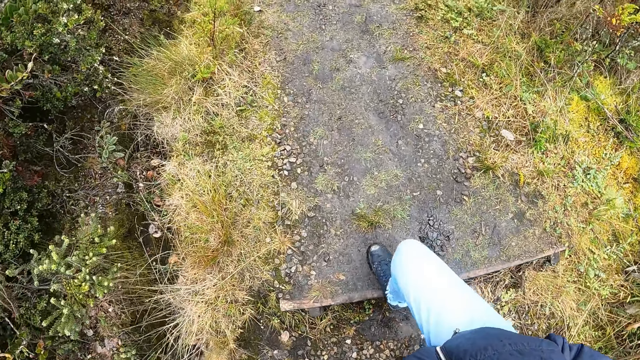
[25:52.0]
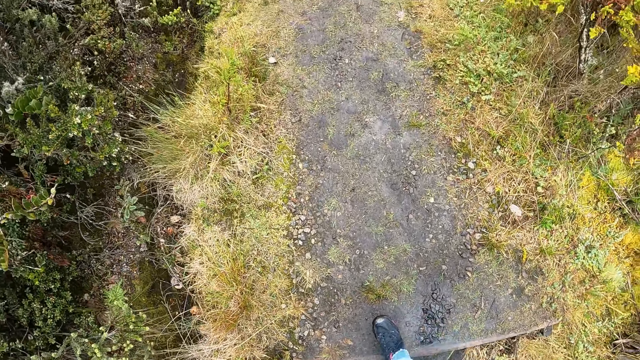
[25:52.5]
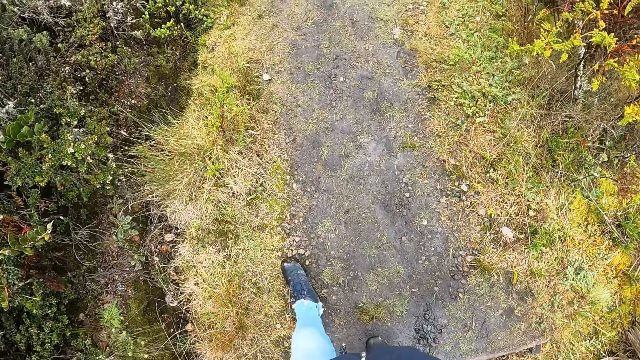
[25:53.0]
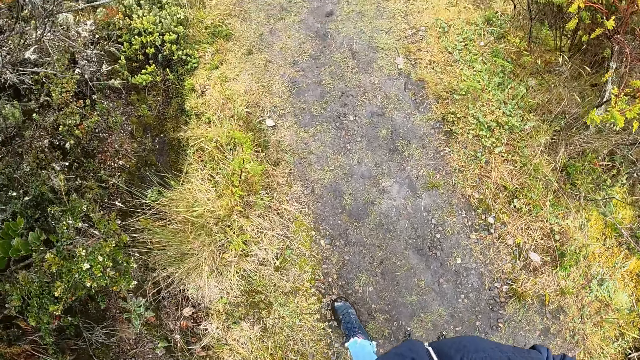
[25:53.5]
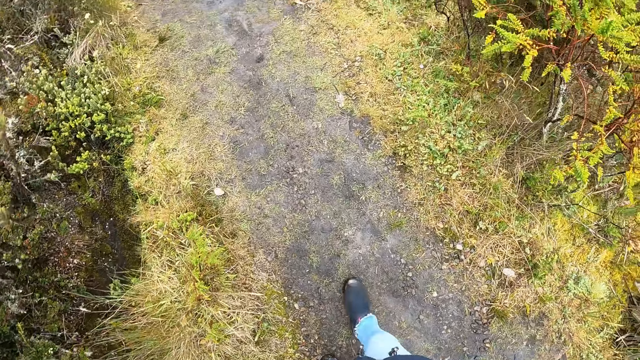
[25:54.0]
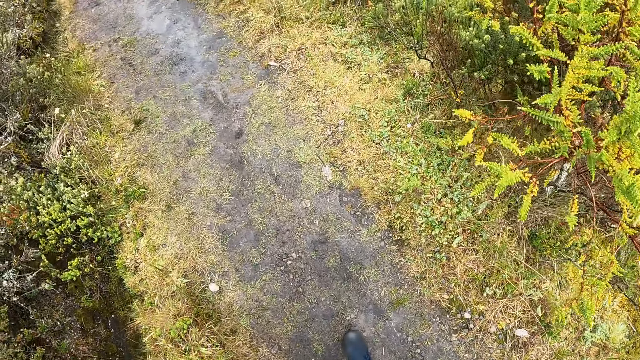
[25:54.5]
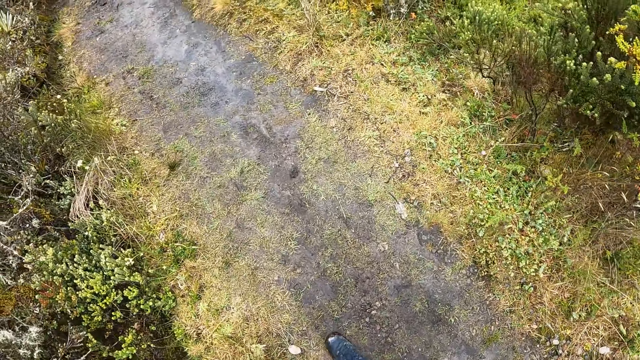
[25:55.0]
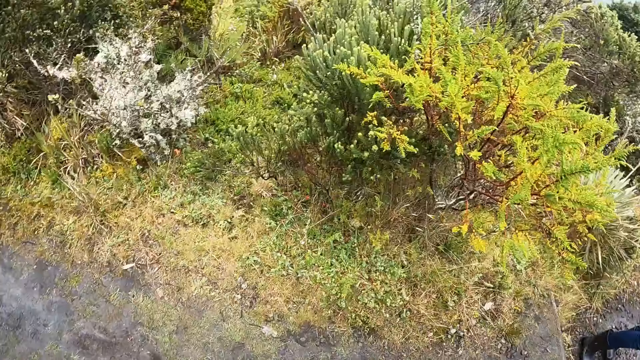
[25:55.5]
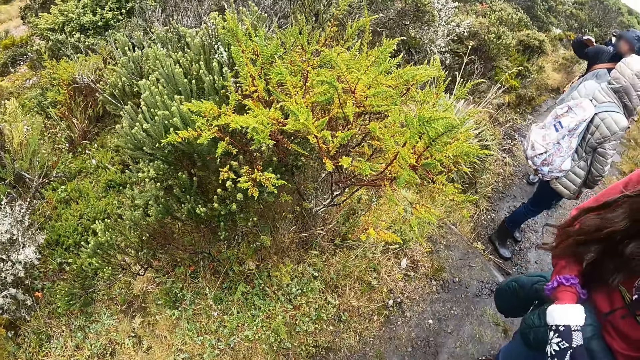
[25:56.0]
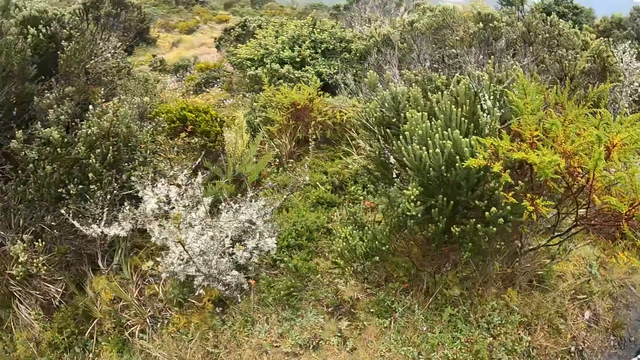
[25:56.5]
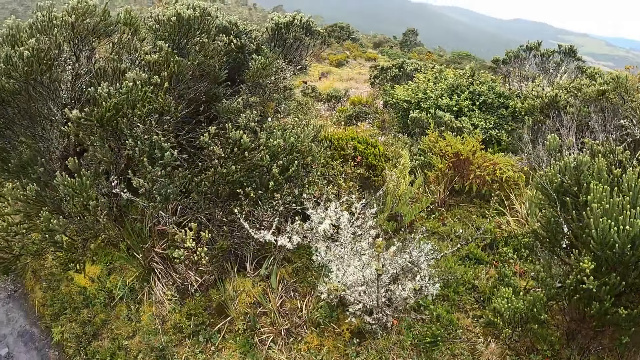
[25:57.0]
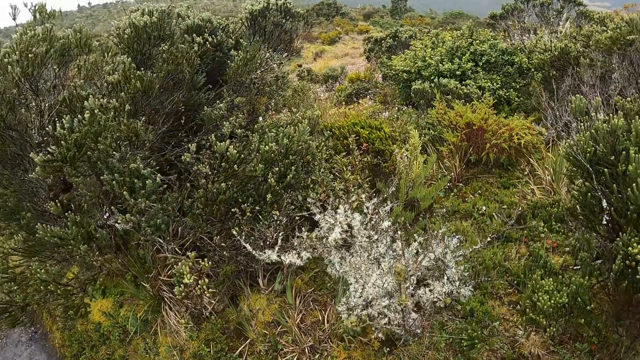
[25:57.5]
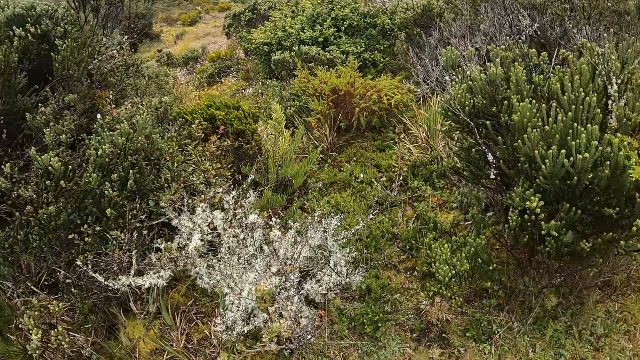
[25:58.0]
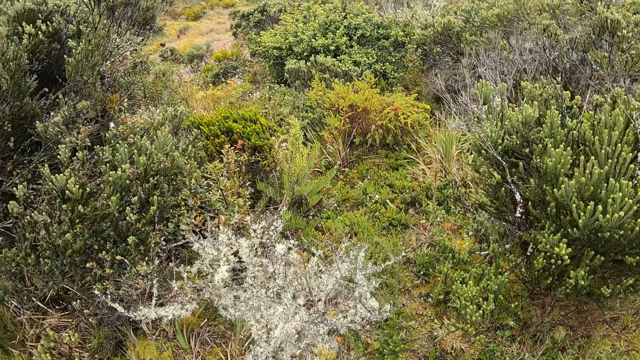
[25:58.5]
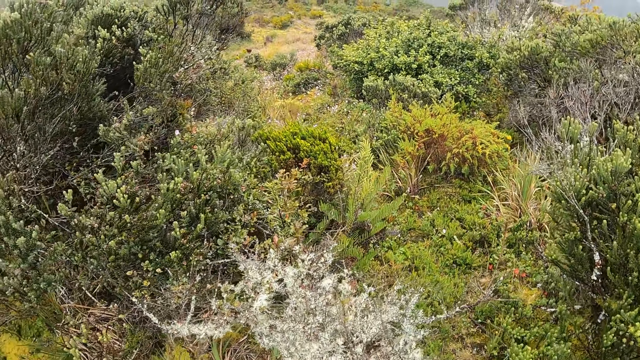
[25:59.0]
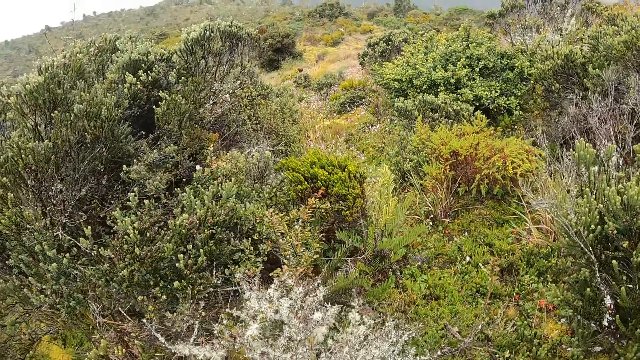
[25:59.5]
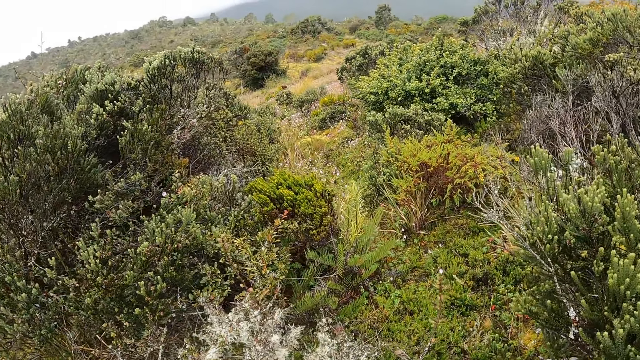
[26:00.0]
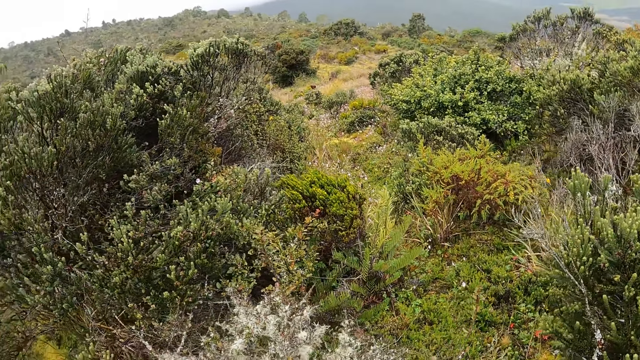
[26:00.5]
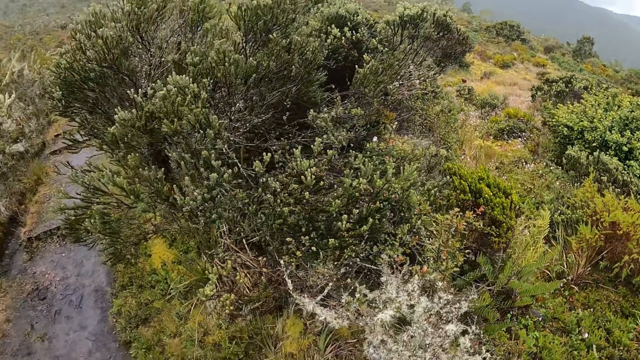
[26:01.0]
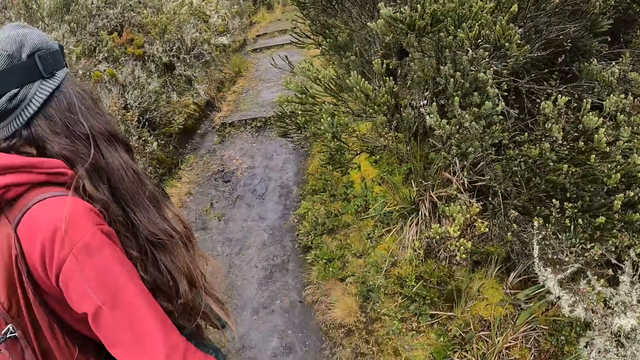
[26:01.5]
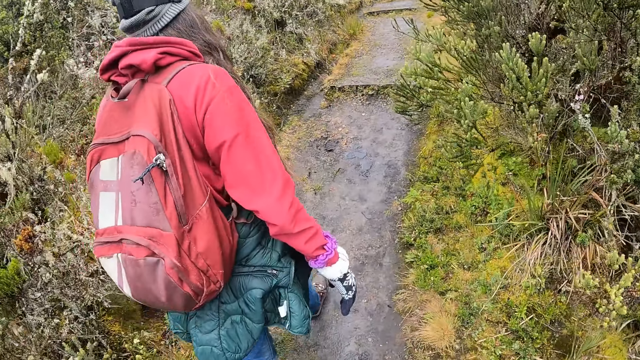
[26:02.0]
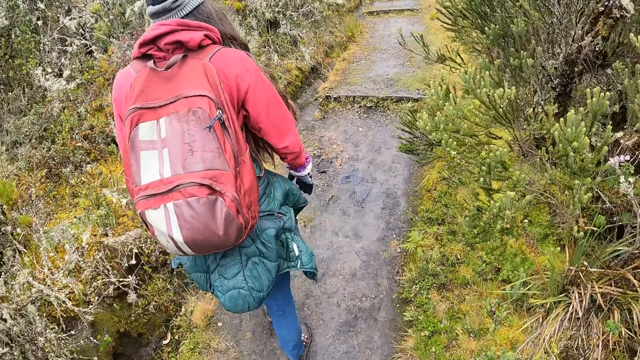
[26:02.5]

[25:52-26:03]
The camera wearer walks.

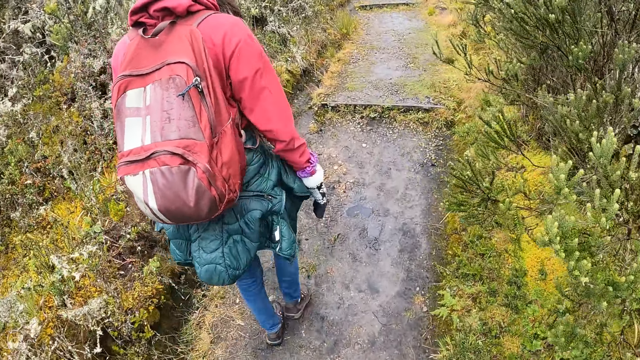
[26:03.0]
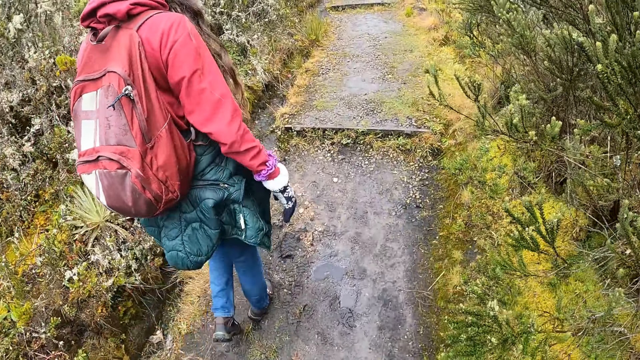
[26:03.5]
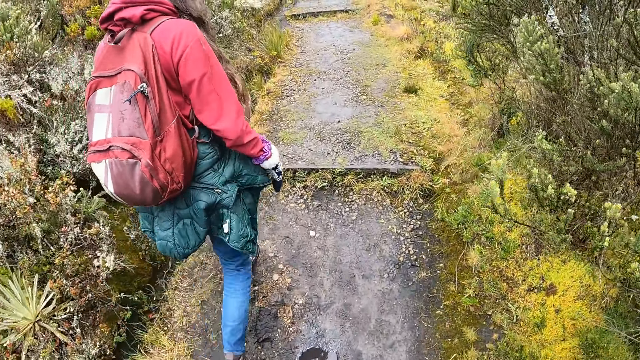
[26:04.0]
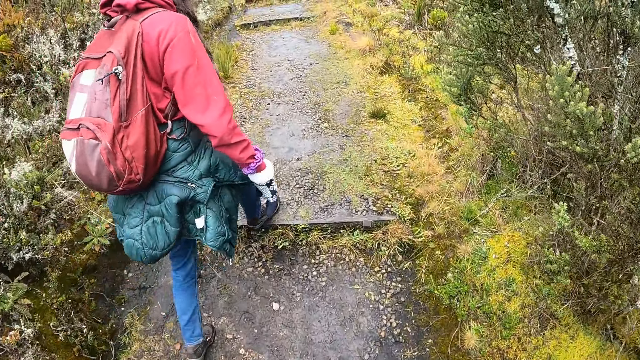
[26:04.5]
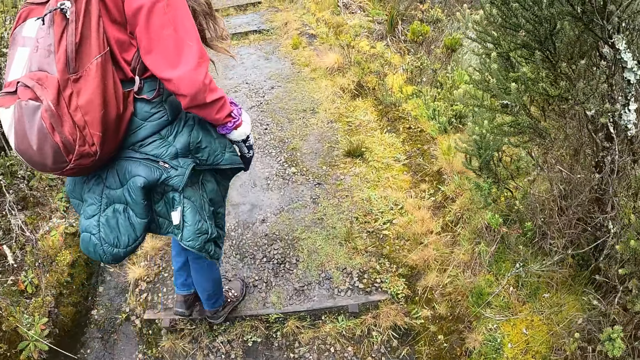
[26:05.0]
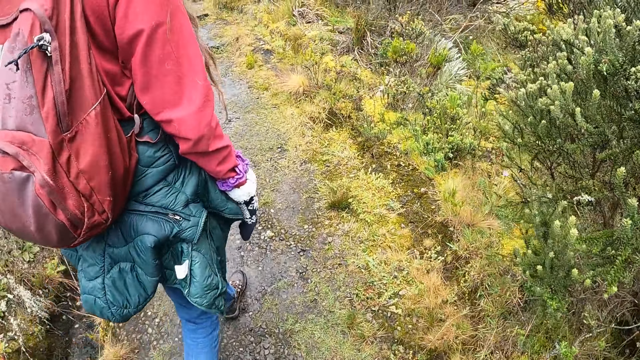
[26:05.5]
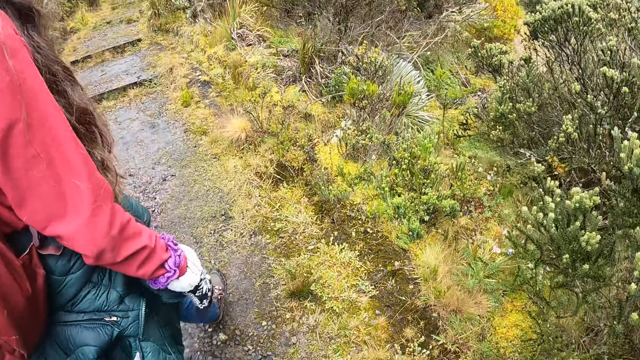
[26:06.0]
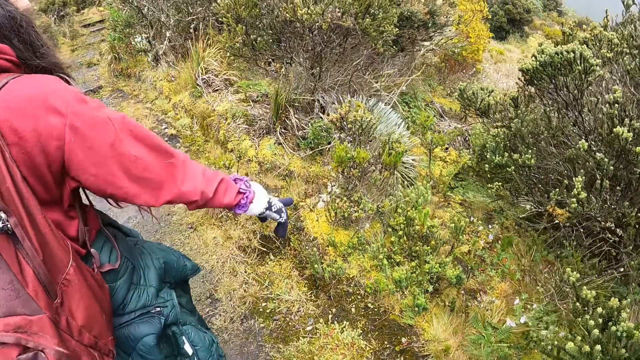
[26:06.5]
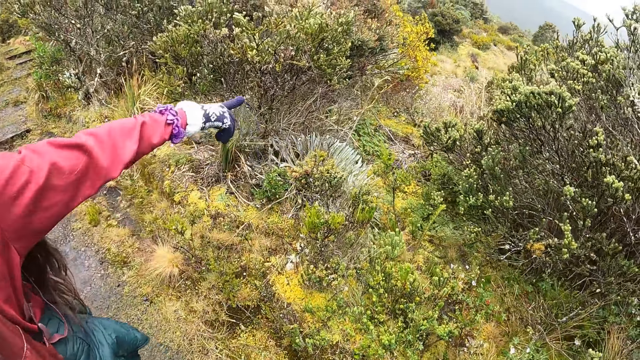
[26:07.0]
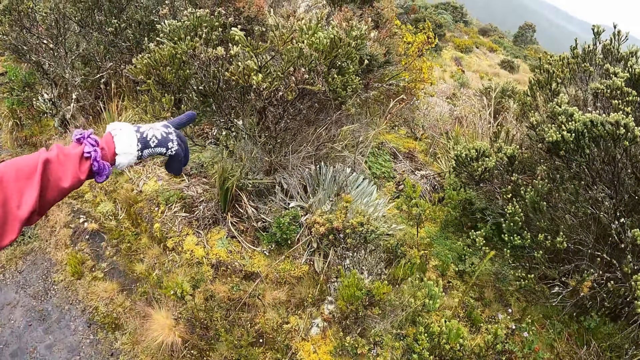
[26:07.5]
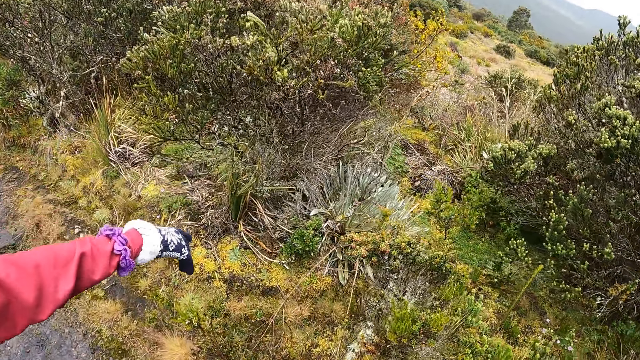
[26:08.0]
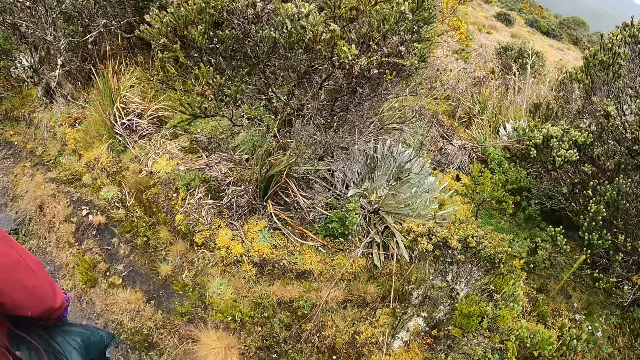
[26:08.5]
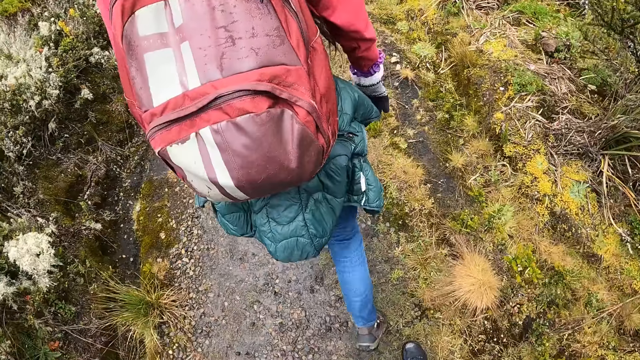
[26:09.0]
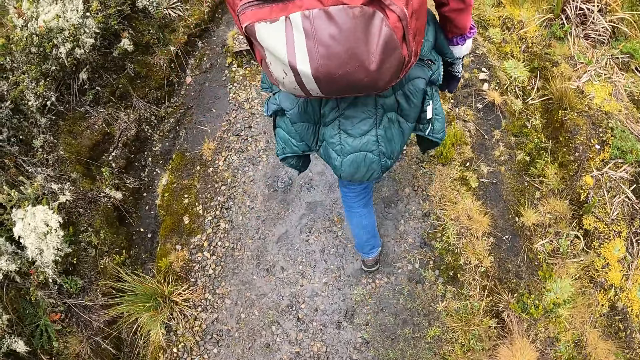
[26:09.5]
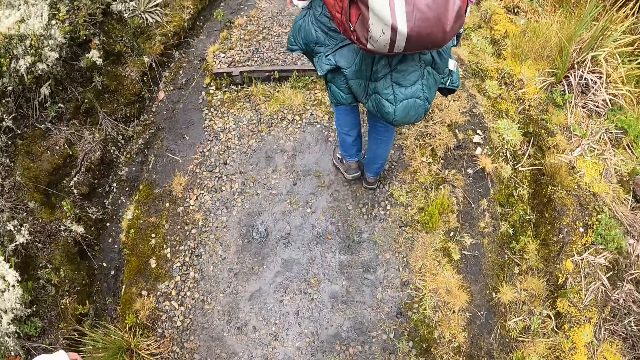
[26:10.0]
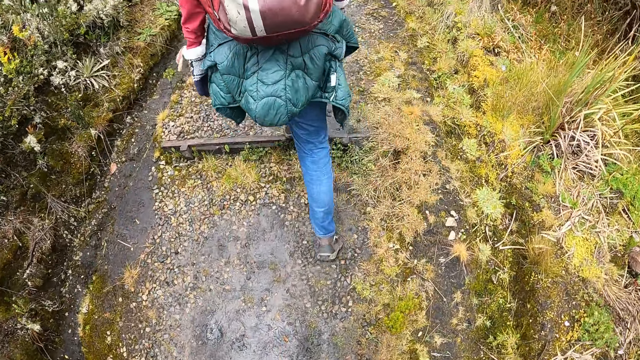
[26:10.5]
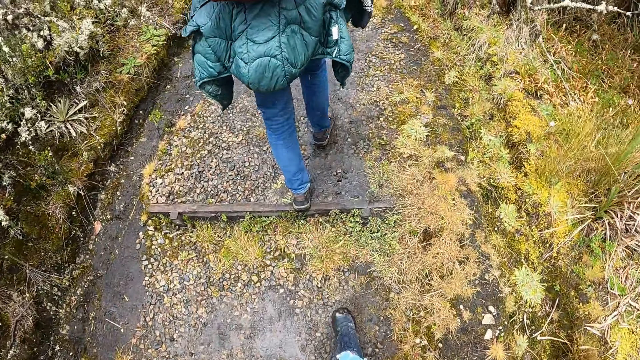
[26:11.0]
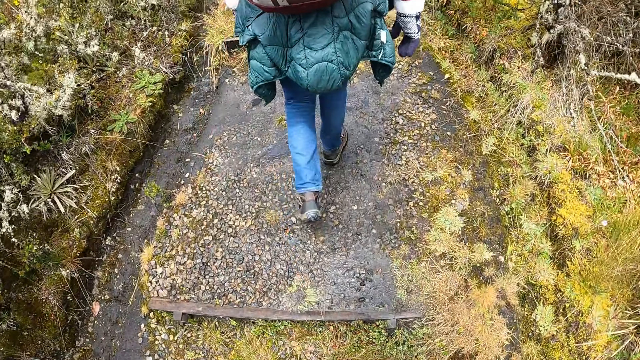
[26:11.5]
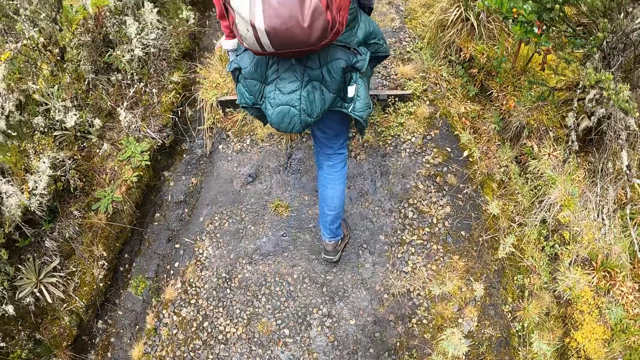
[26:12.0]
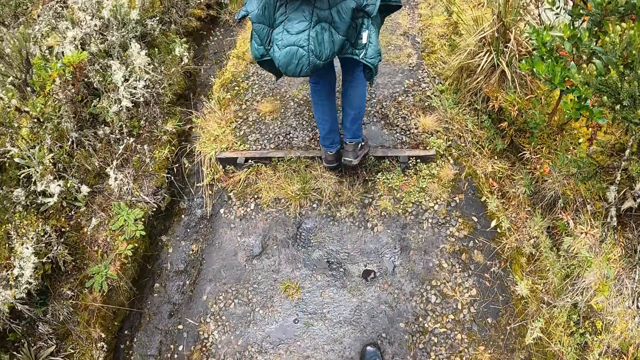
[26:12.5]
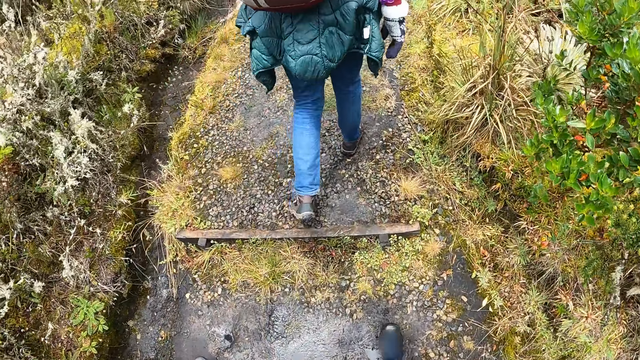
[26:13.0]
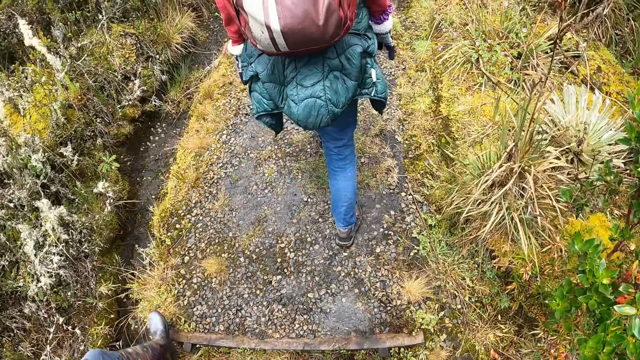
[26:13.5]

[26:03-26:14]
A lady points to the camera wearer. The camera wearer interacts with the lady.
